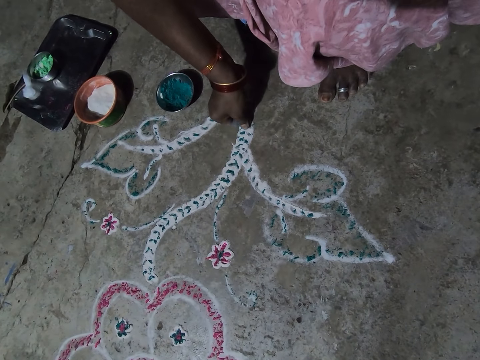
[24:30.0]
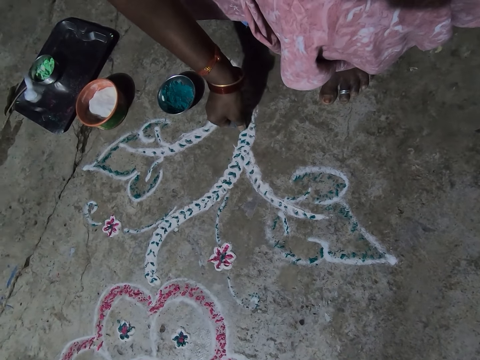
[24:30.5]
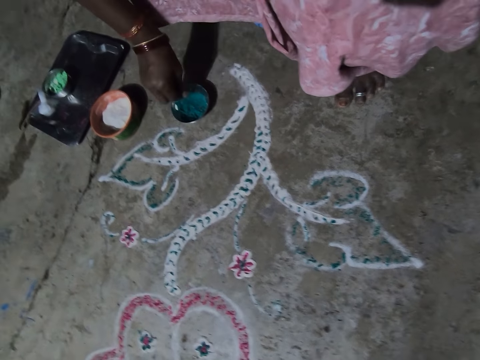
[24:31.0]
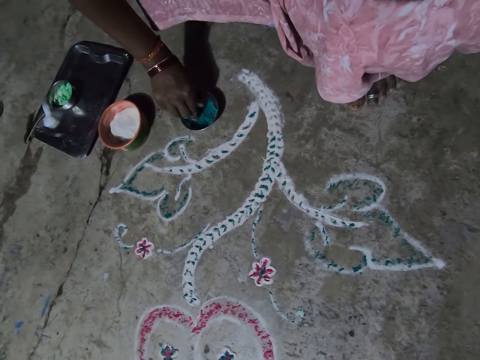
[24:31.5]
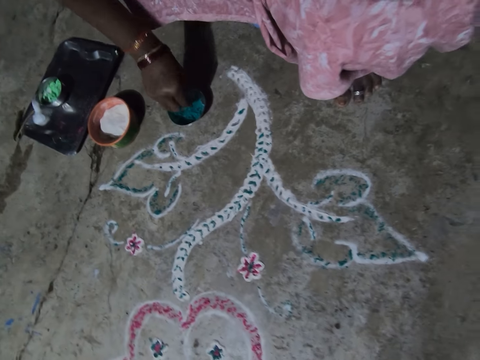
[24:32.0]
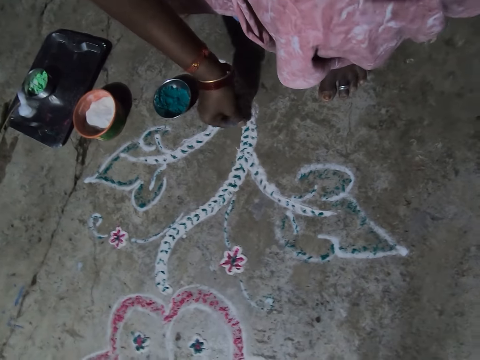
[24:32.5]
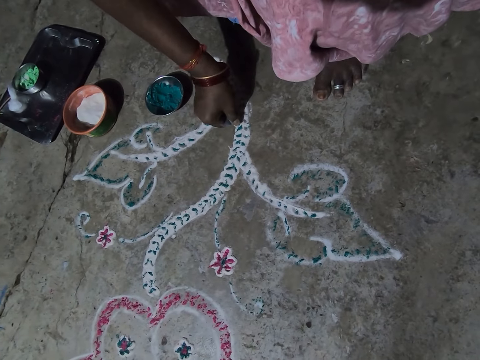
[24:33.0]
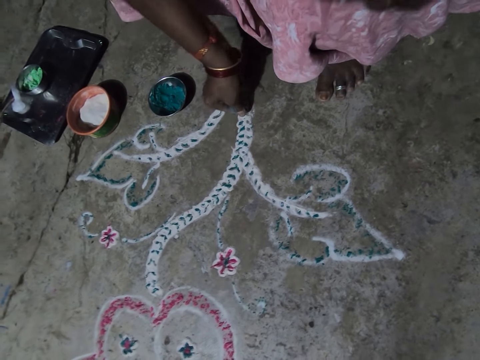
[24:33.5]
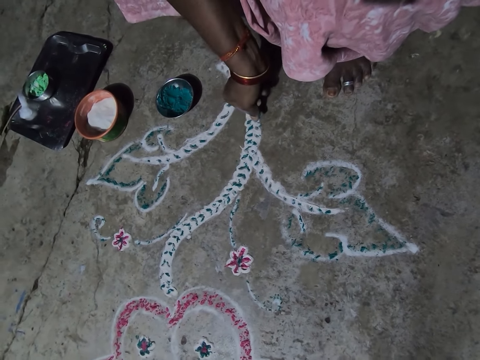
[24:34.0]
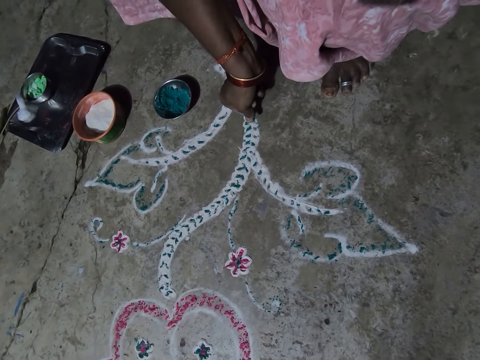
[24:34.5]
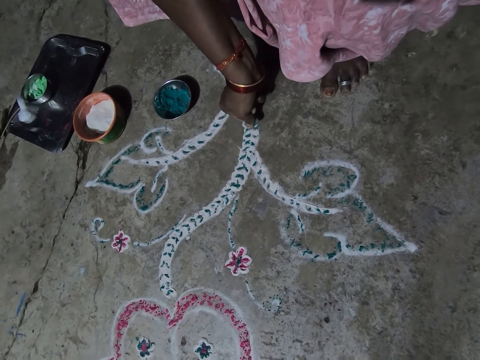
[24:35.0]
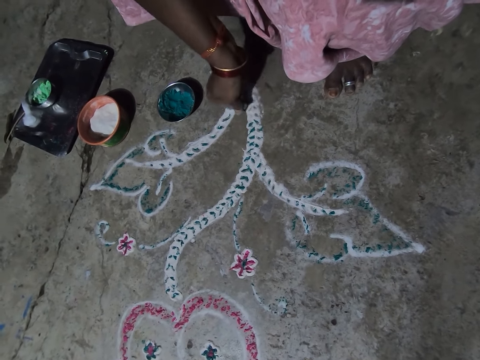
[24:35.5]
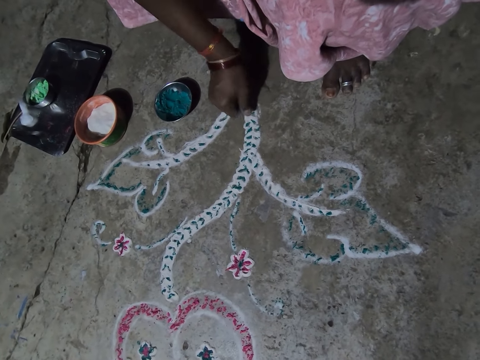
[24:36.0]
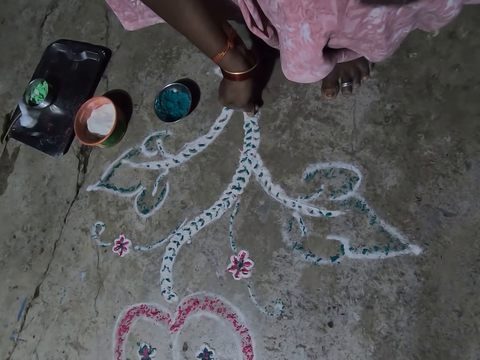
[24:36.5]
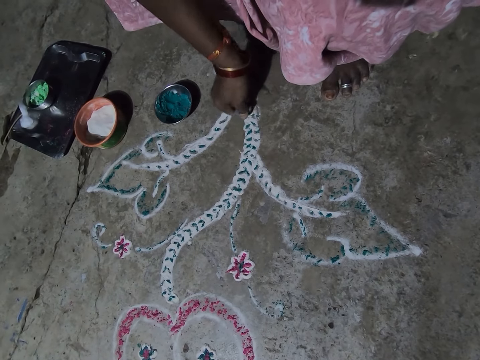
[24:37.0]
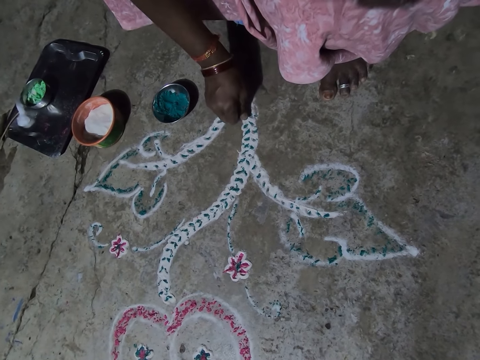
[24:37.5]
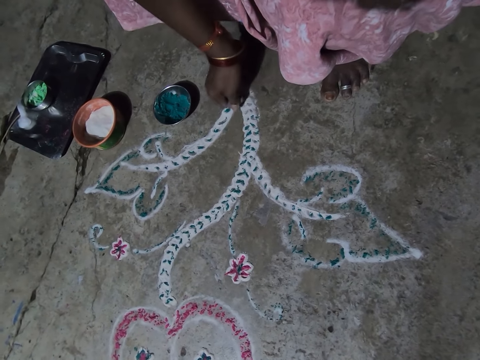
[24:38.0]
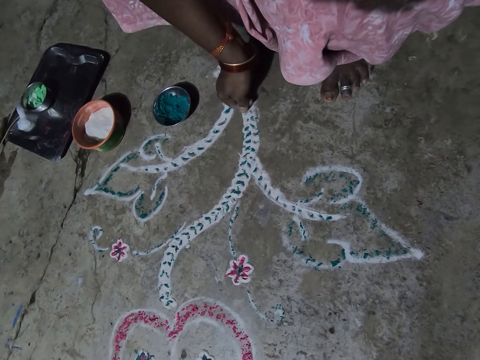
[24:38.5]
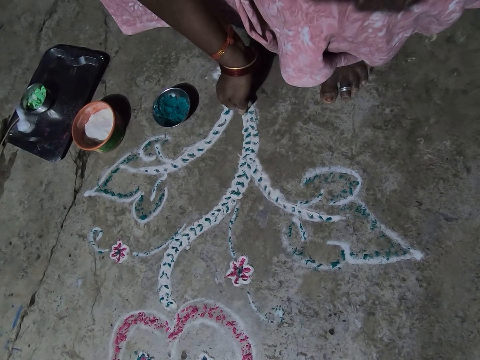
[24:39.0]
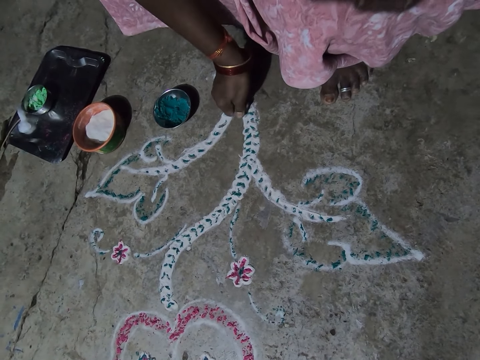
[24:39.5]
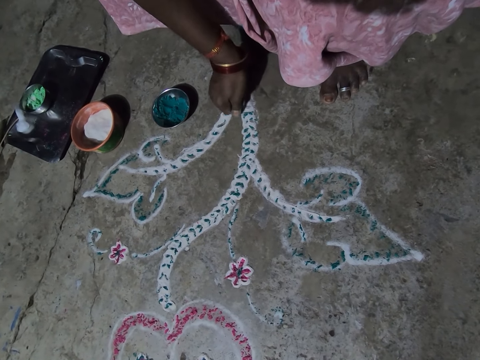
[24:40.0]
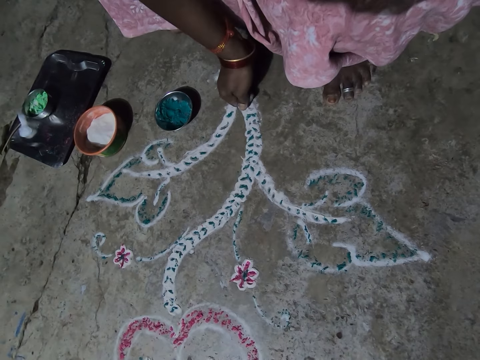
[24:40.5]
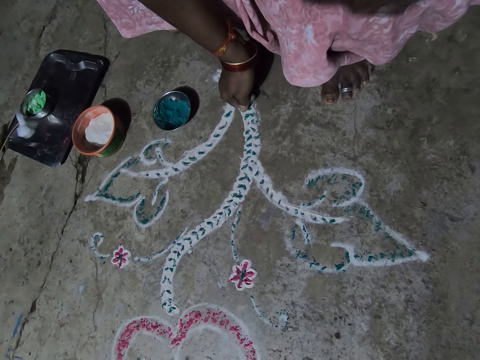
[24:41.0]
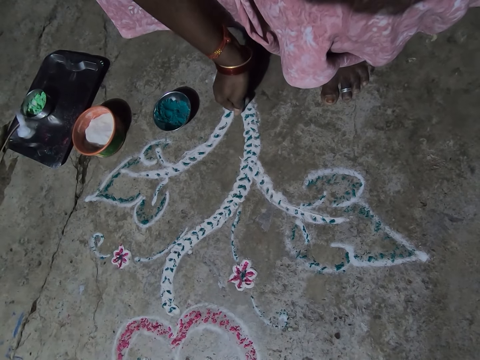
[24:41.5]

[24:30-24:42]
The camera wearer scoops color from the tin. They apply color on the drawing.

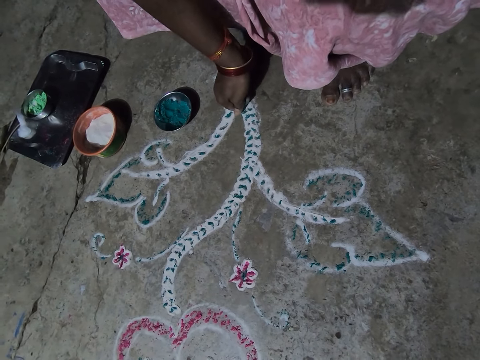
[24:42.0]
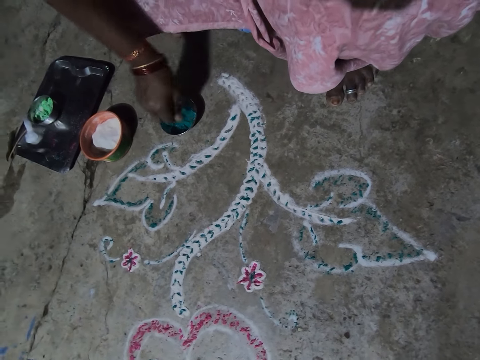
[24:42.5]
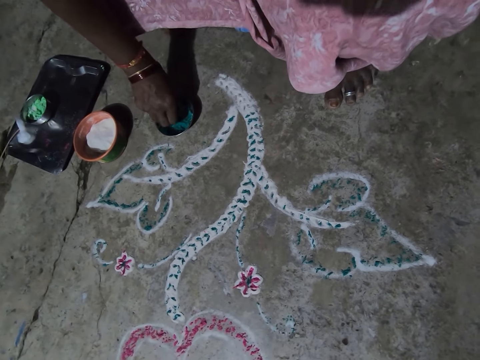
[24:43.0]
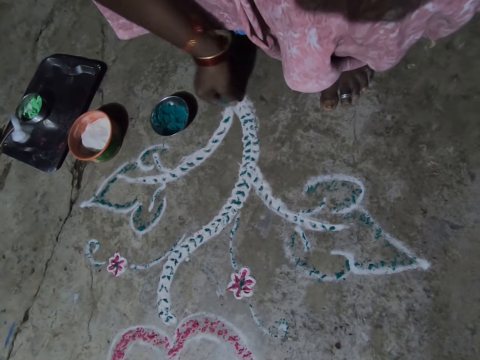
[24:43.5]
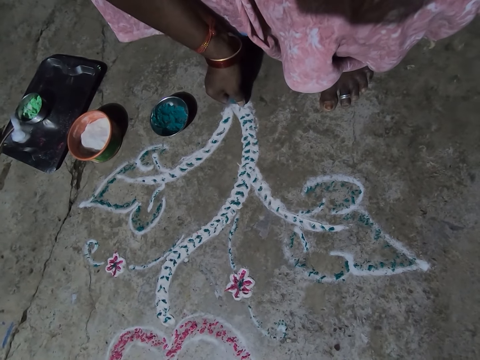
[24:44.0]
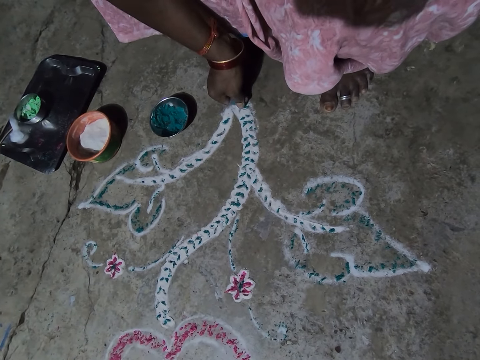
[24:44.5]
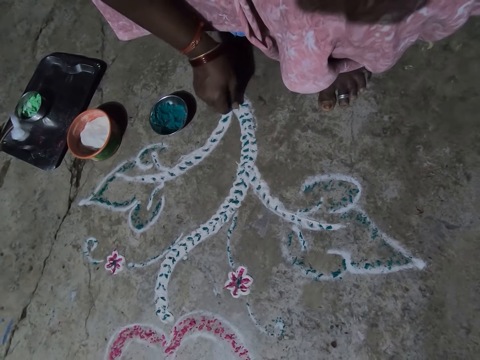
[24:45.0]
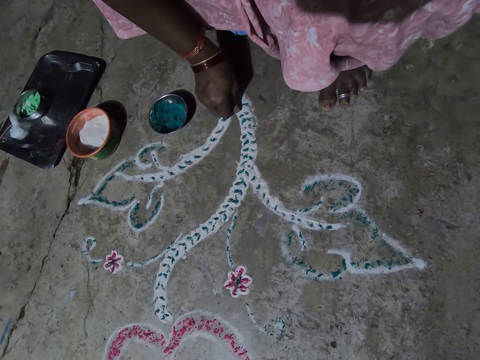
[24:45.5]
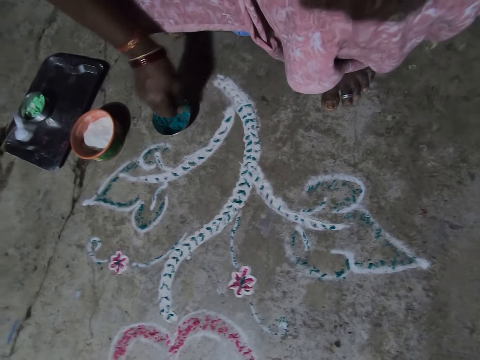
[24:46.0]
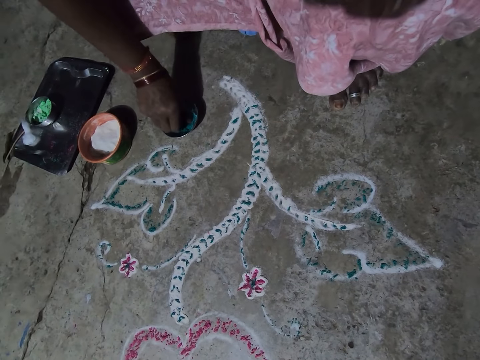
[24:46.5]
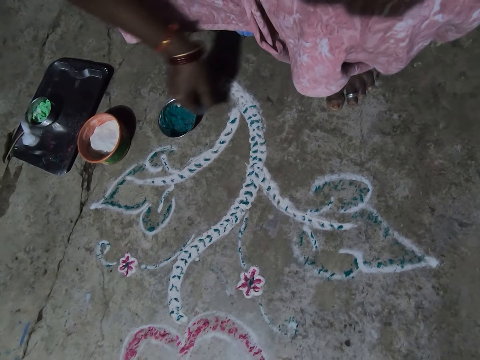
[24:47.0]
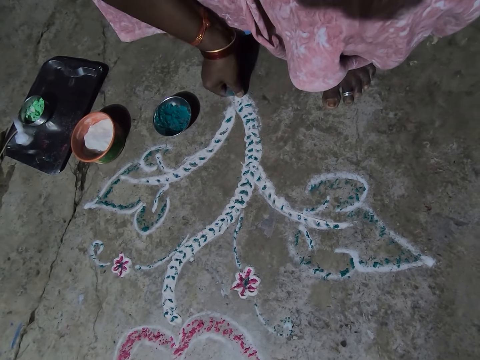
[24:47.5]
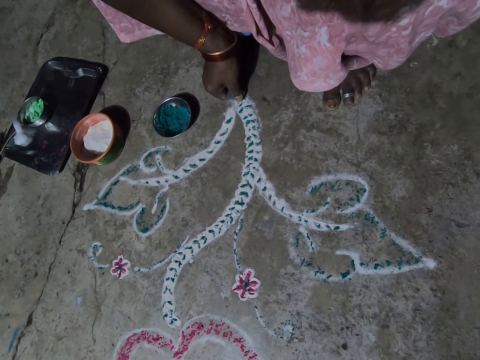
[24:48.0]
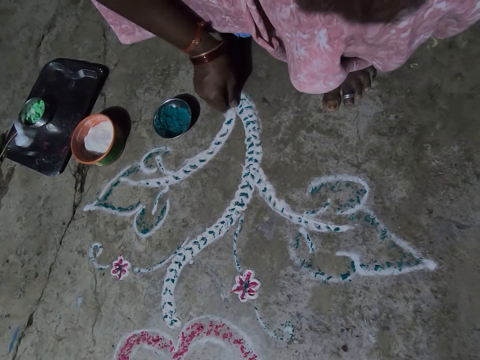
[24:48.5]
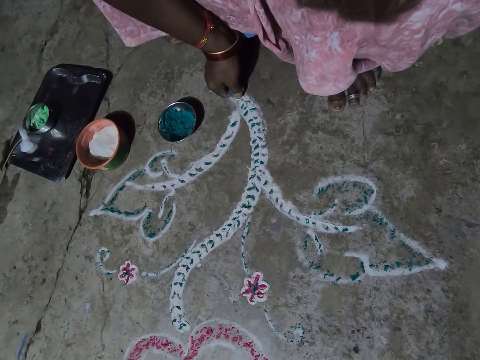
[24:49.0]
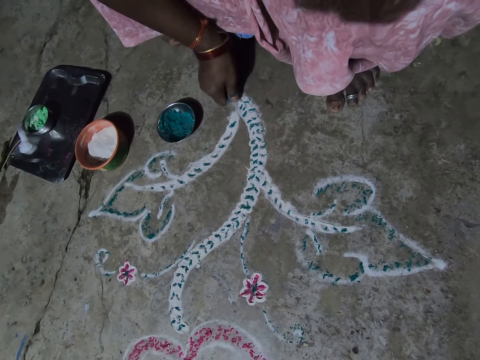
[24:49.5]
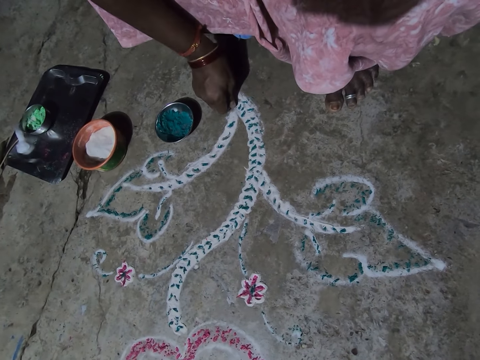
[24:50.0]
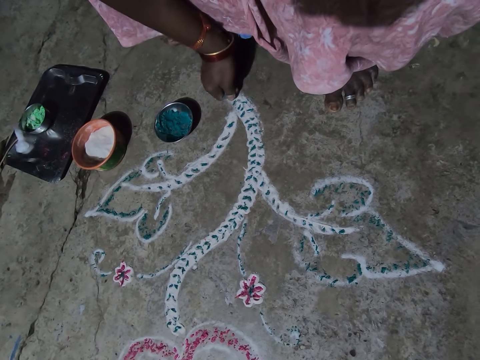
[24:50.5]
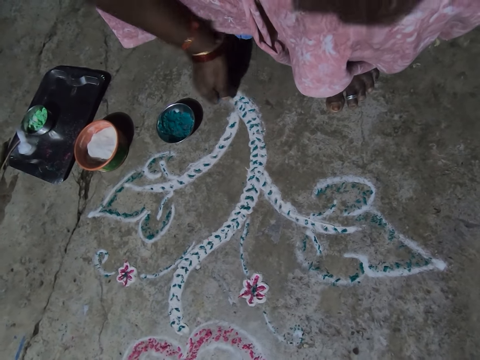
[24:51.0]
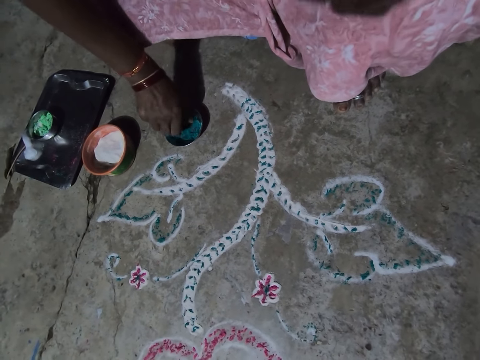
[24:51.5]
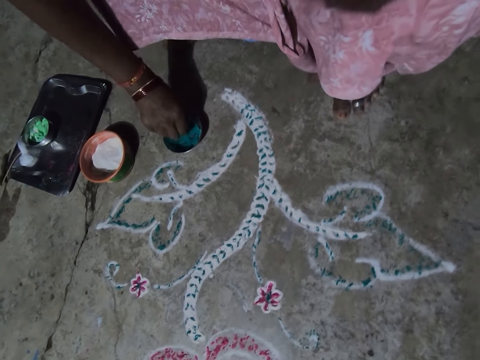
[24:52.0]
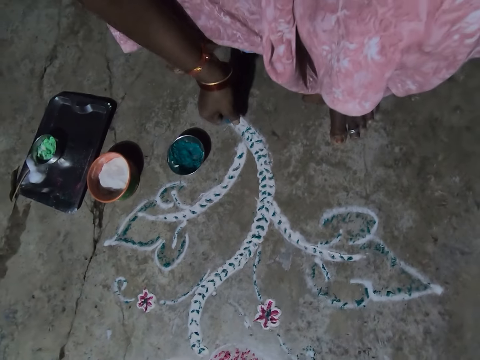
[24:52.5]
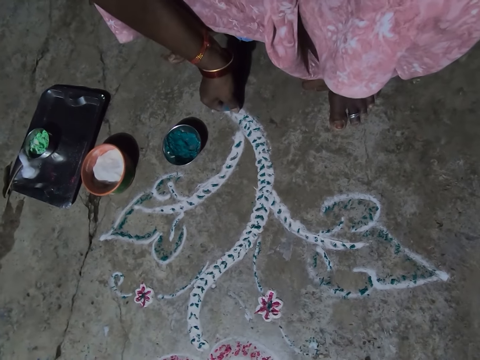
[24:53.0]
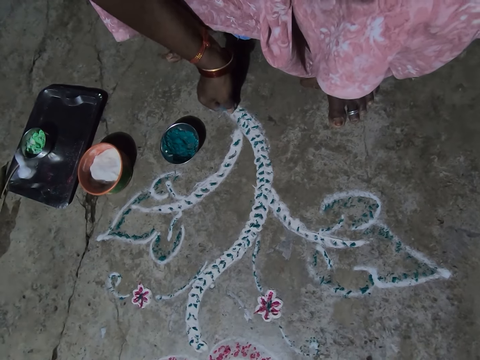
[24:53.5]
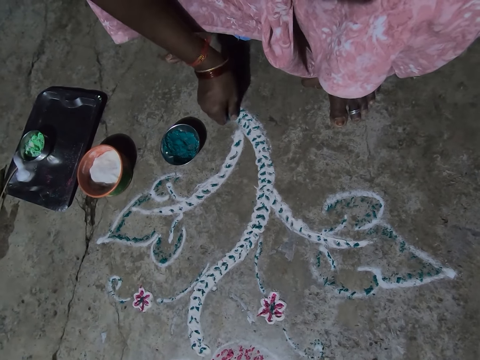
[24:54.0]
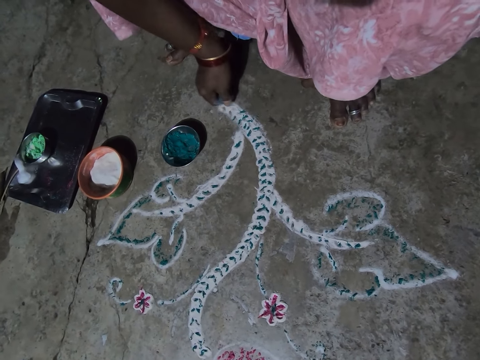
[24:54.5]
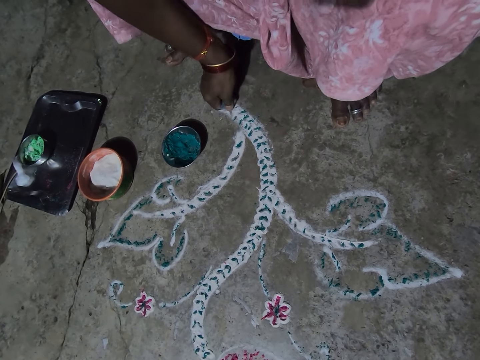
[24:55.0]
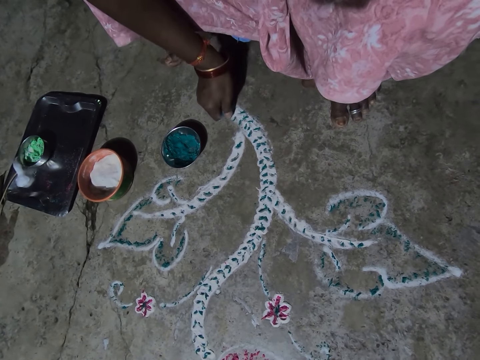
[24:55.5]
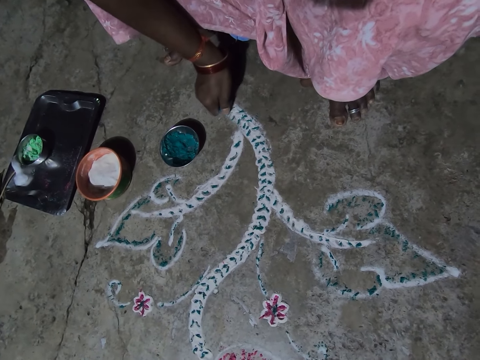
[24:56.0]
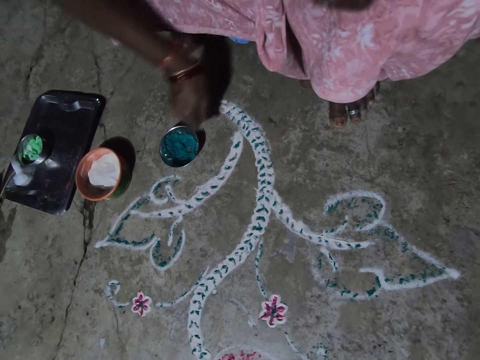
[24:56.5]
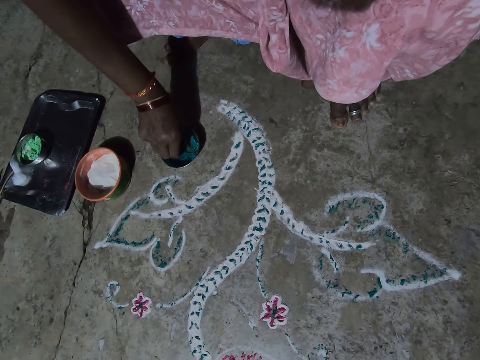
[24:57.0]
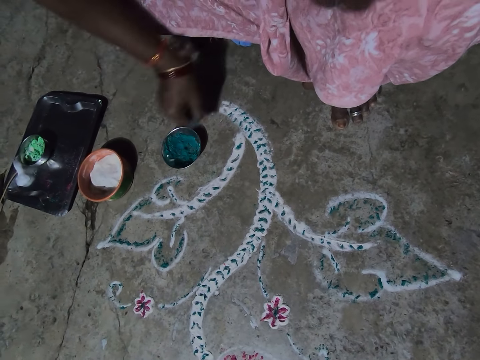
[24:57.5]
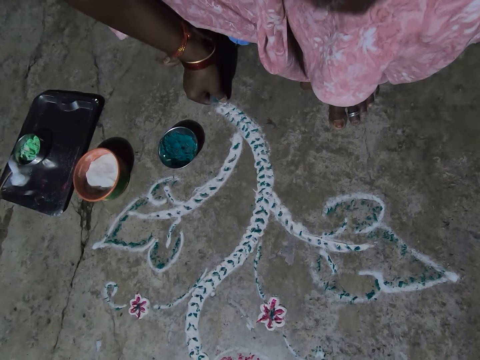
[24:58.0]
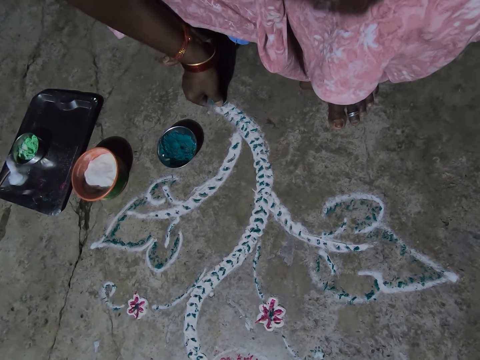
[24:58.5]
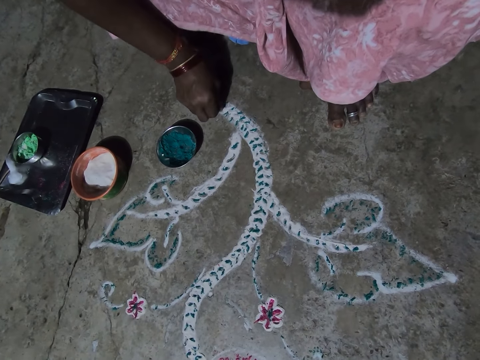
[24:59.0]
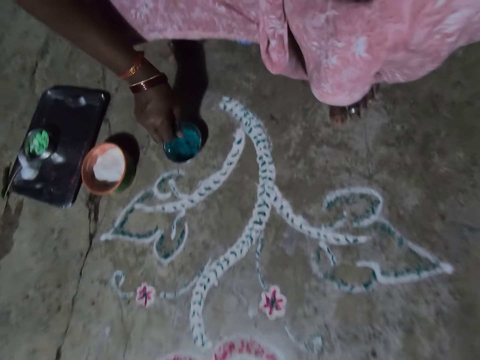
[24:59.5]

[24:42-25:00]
The camera wearer scoops color from the tin and applies color on the drawing. They scoop color from the tin and apply color on the drawing. They scoop color from the tin and apply color on the drawing. They scoop color from the tin and apply color on the drawing.
